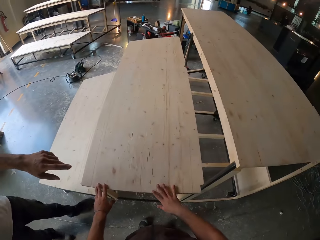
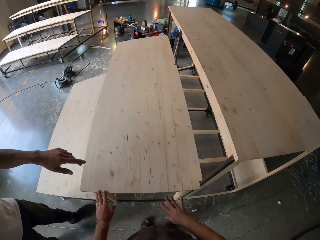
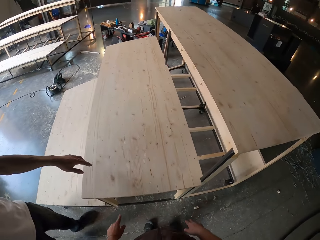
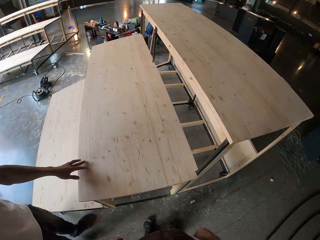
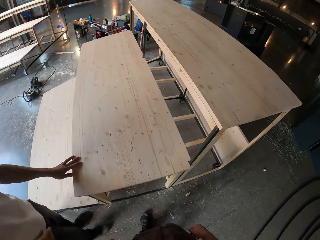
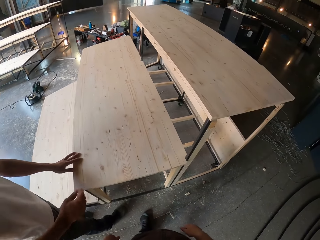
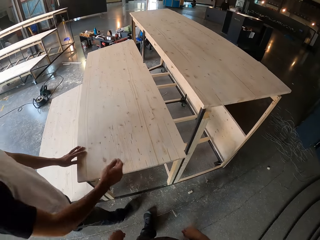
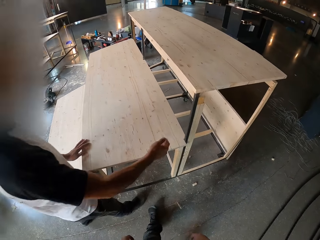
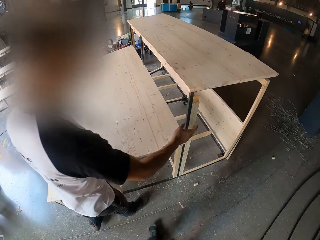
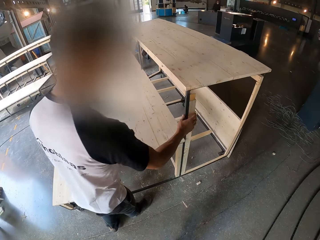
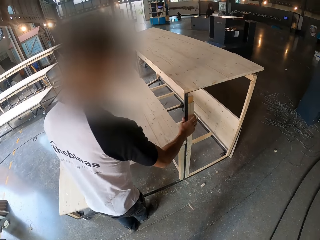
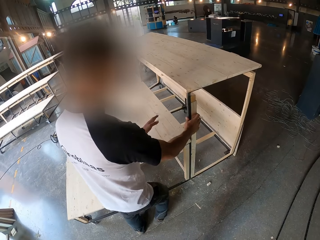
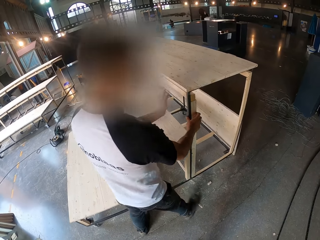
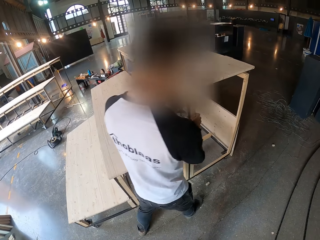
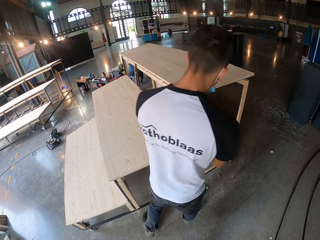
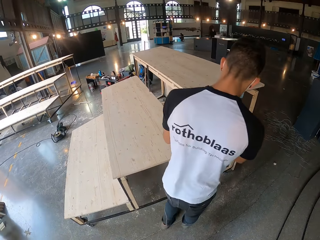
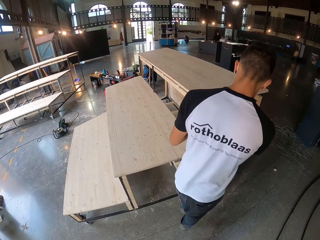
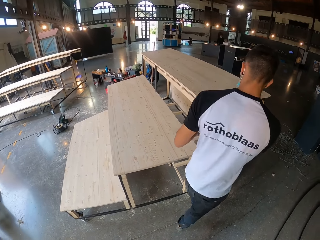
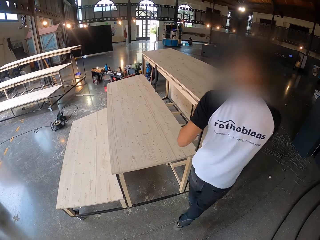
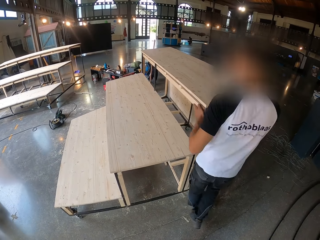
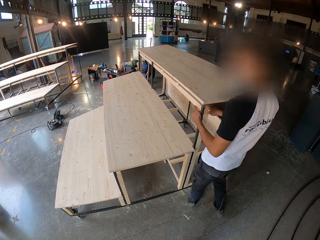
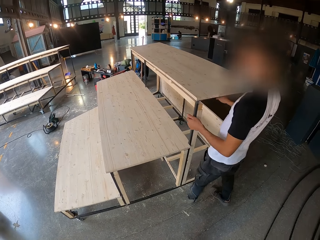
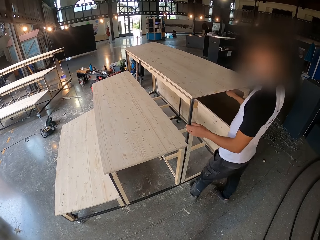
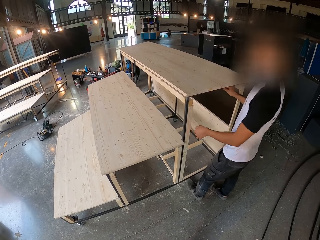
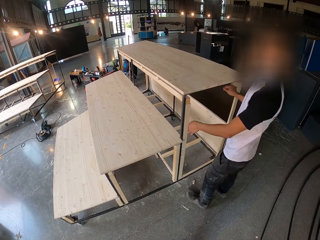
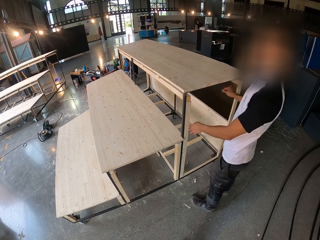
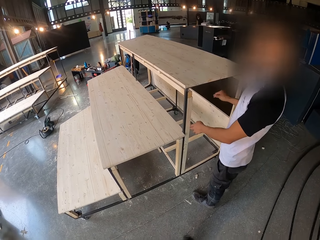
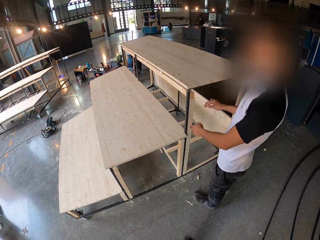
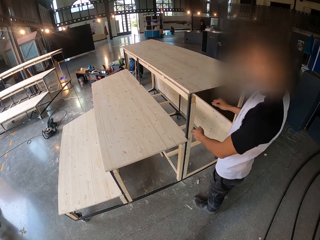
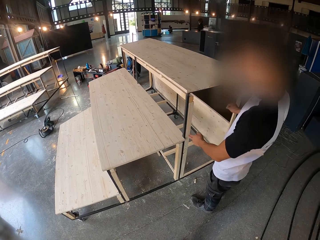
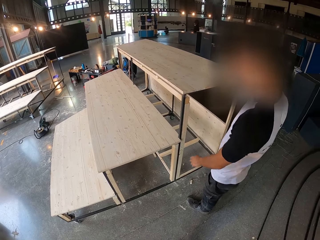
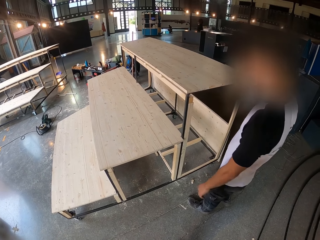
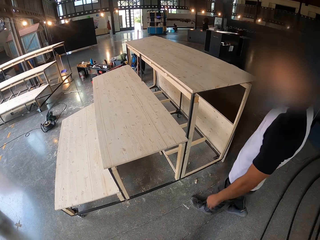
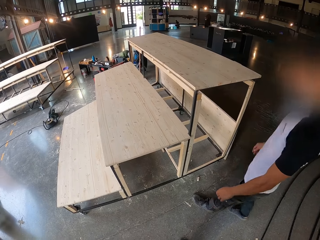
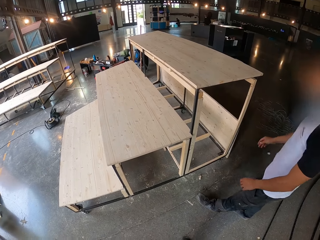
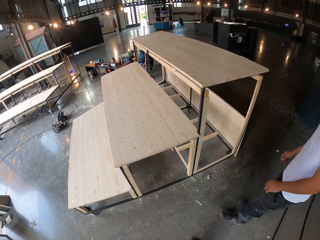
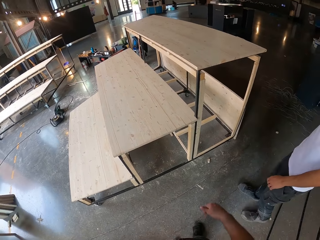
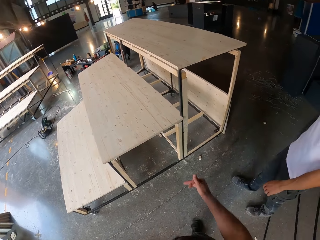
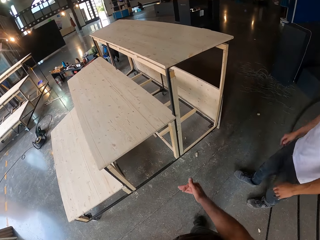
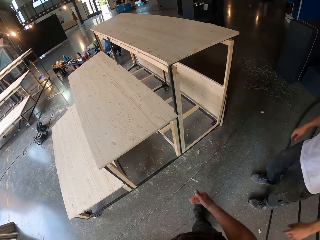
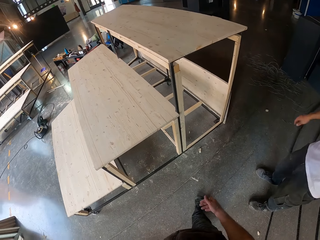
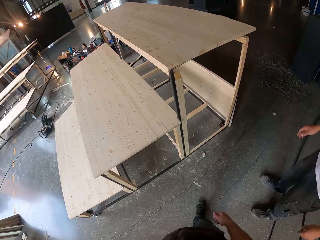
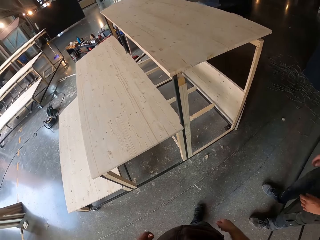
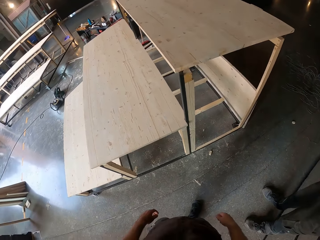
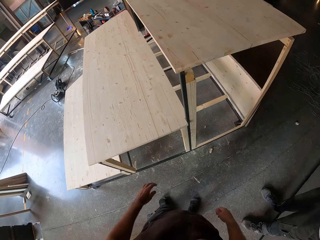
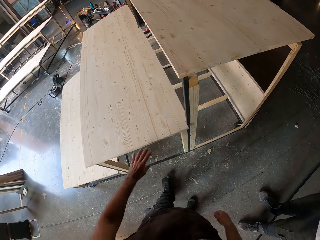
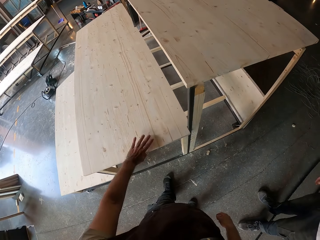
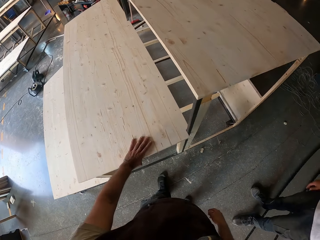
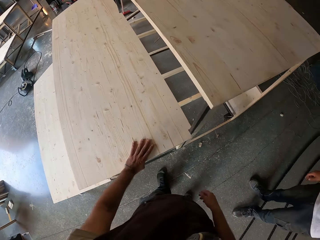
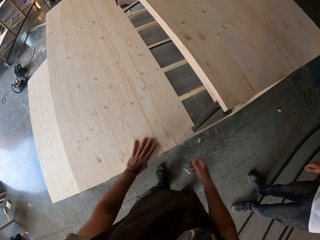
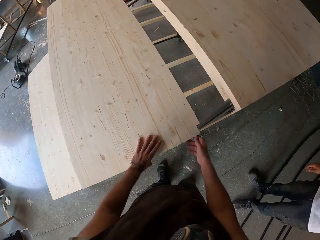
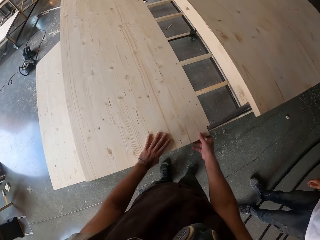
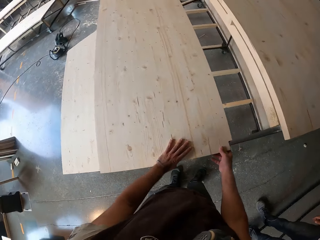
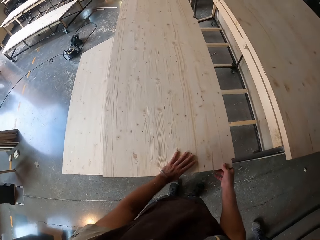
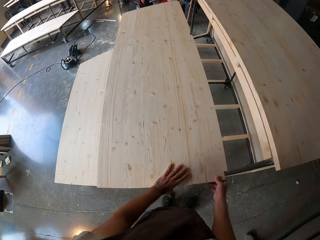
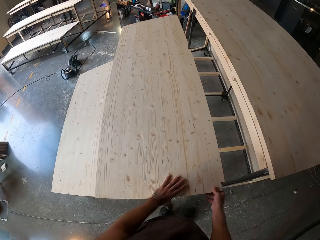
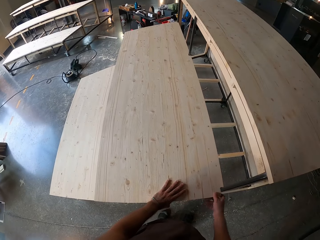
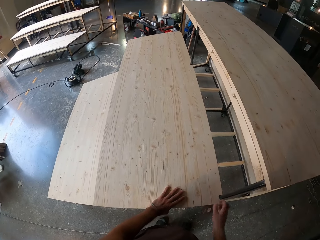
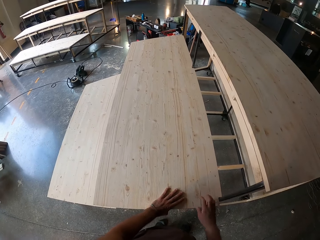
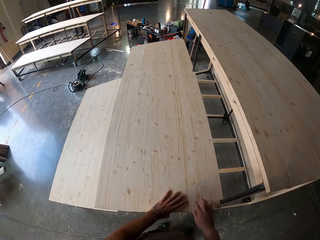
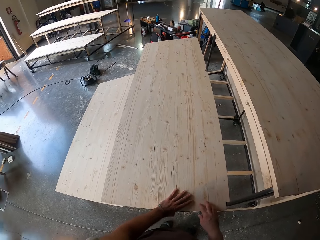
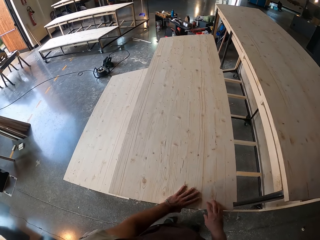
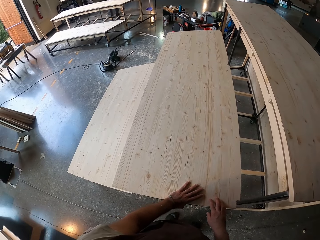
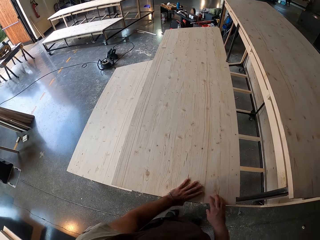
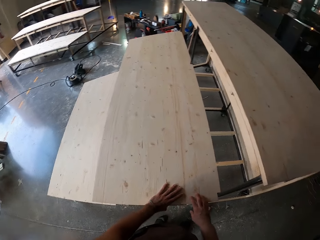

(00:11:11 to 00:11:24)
The camera wearer points at the table. The man touches the table and adjusts the stand with his right hand. The man interacts with the camera wearer. The camera wearer touches the table. They hold the plank with both hands.

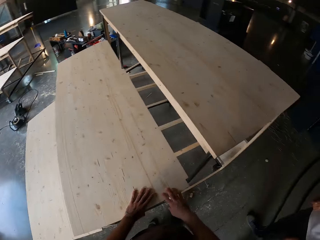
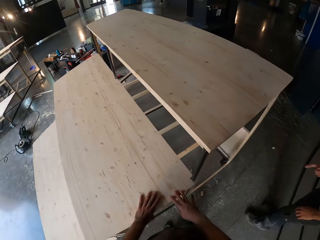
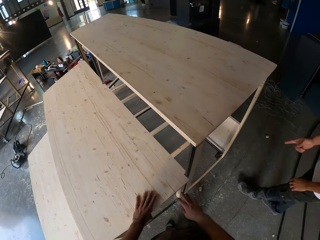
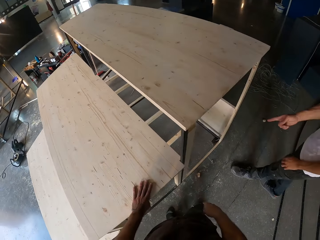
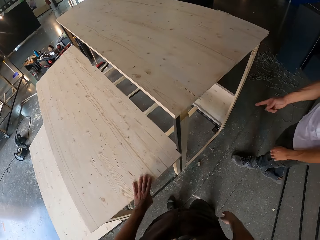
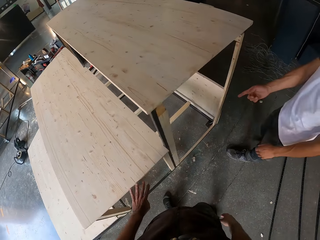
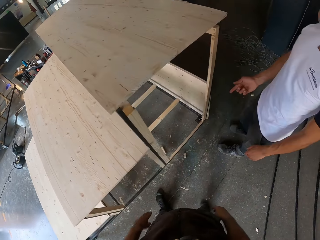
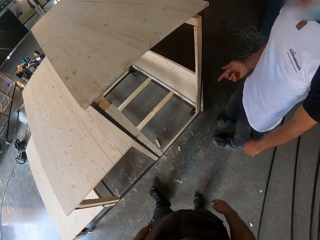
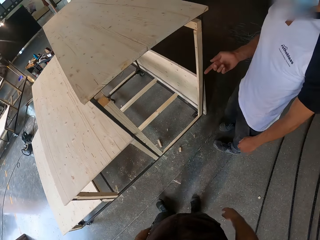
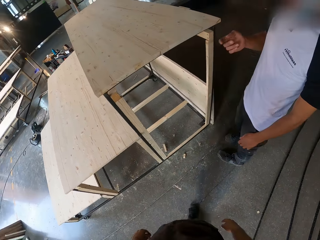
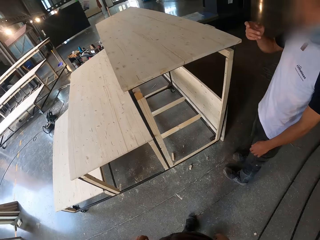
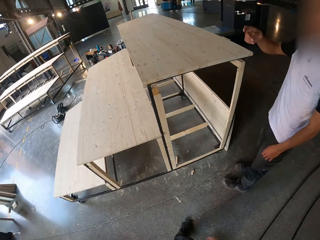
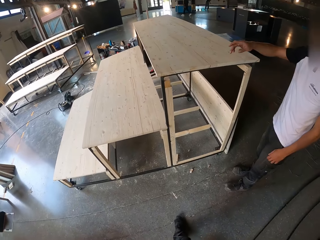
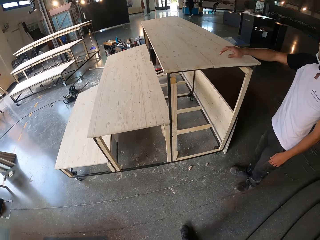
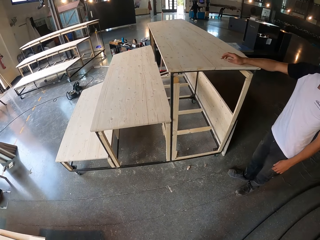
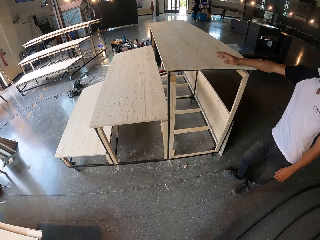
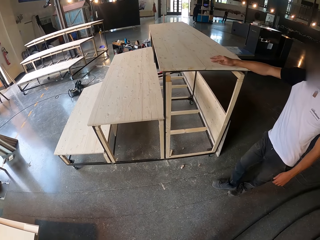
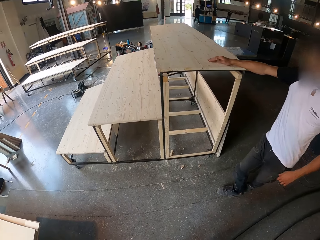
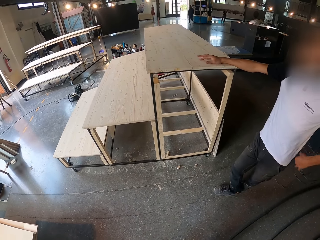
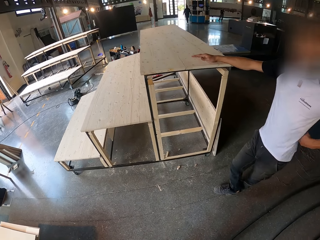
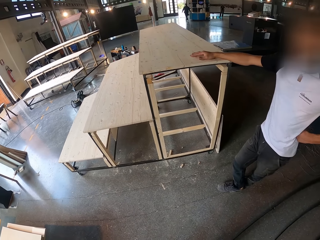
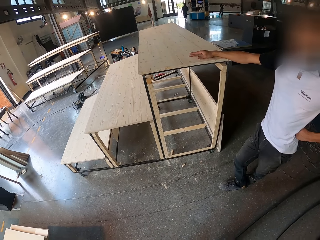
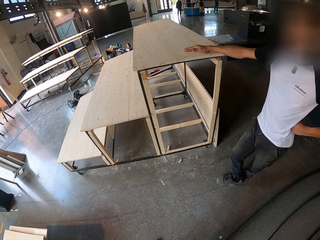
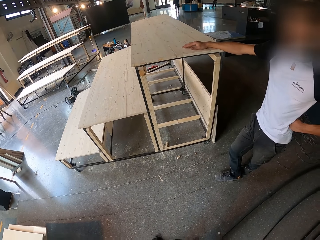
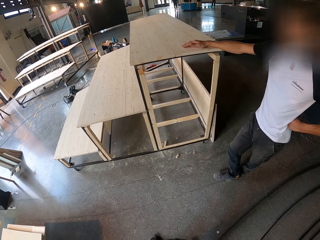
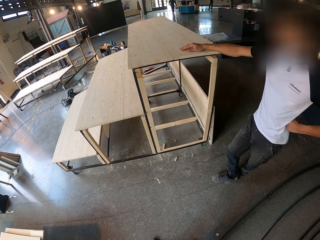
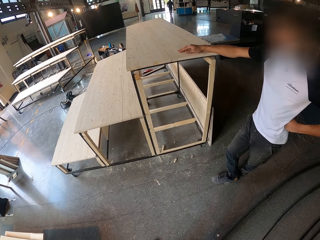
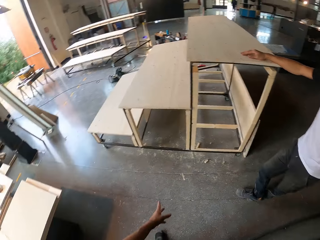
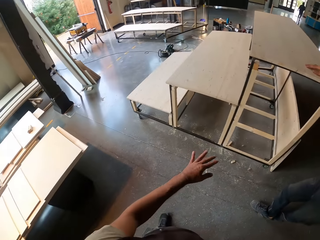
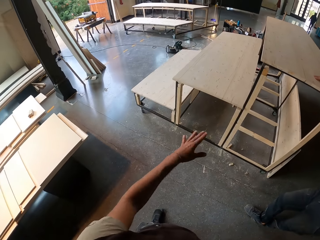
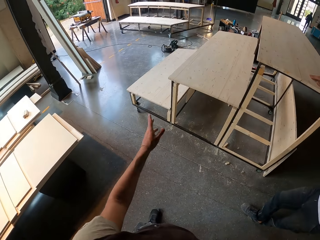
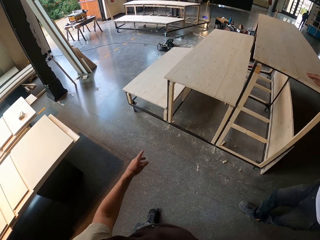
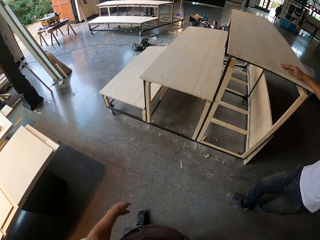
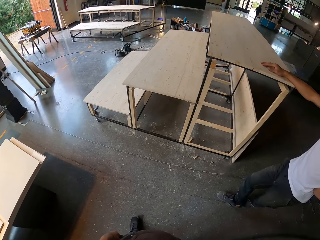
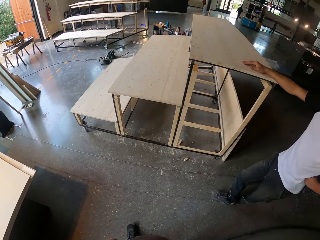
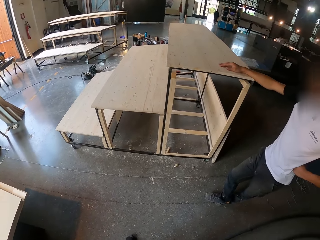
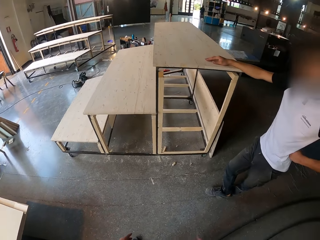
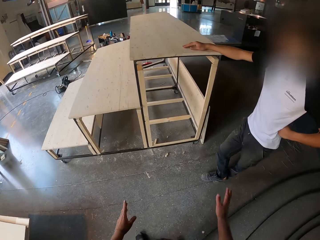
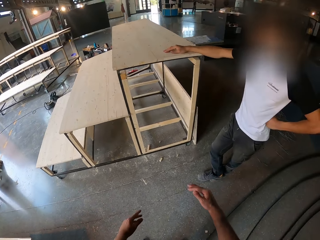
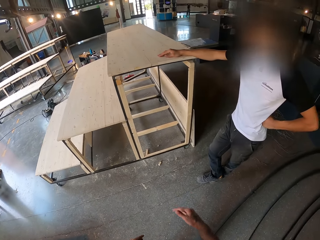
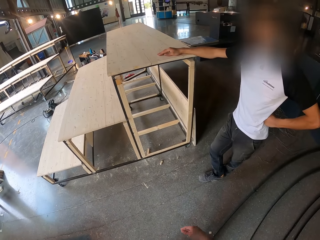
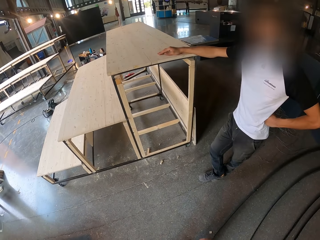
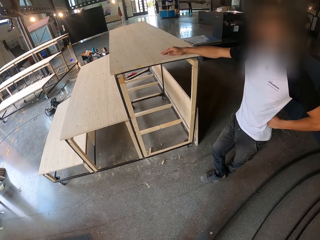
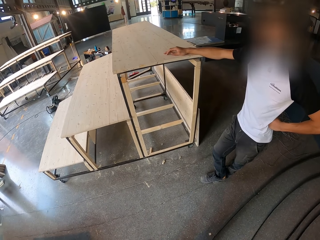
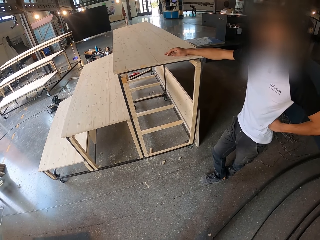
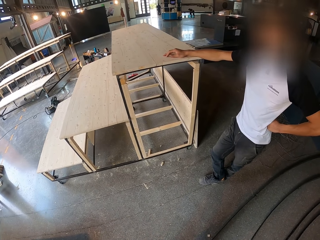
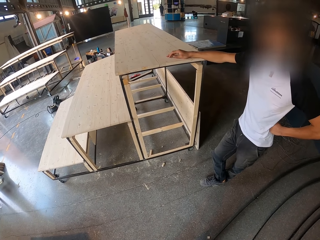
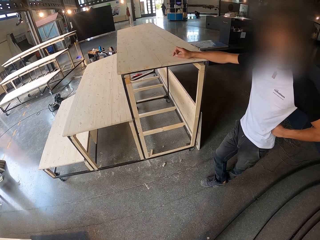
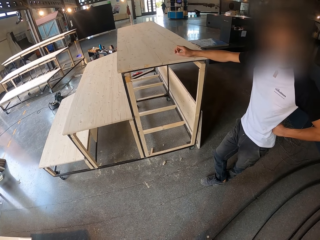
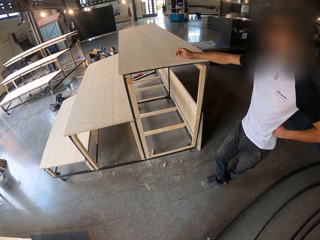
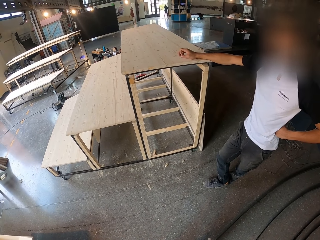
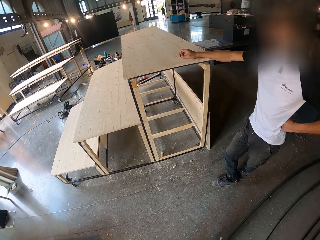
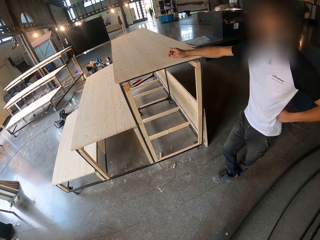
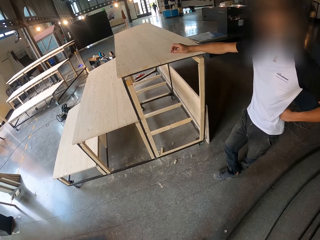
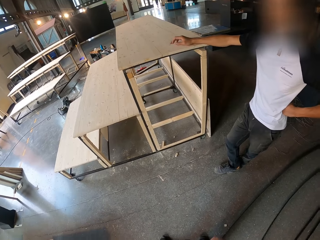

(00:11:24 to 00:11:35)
The man interacts with the camera wearer, points at the table, and touches the plank with his right hand. The camera wearer interacts with the man. They point at the table.
